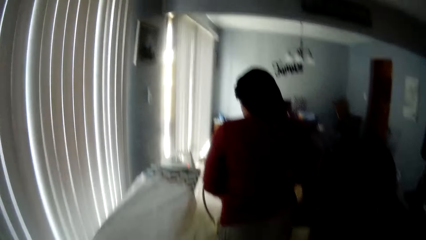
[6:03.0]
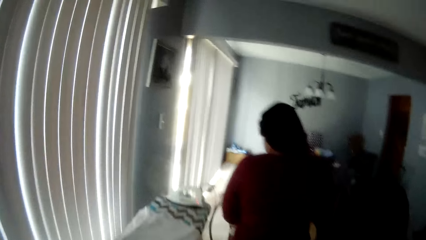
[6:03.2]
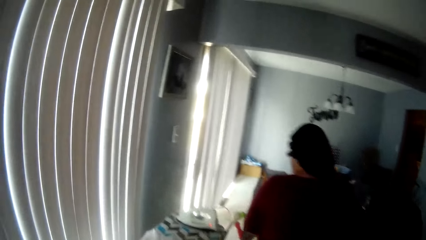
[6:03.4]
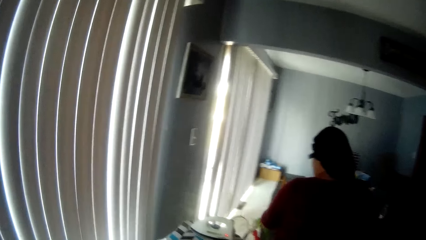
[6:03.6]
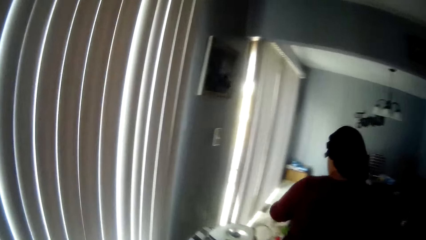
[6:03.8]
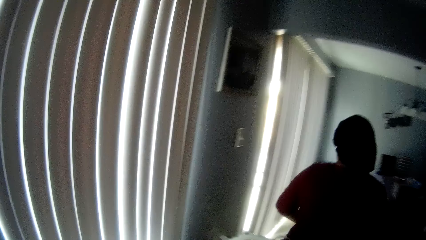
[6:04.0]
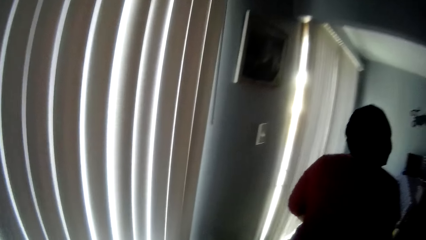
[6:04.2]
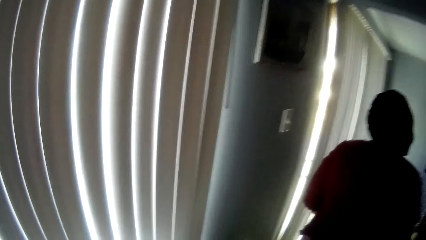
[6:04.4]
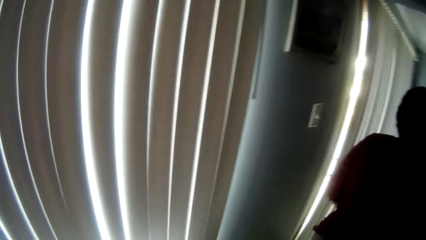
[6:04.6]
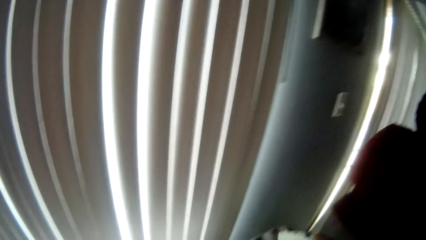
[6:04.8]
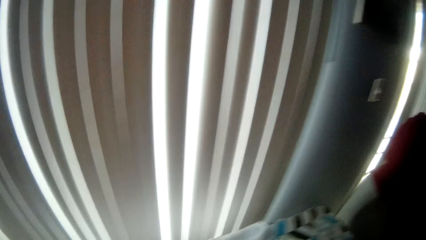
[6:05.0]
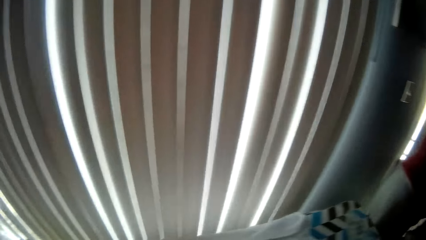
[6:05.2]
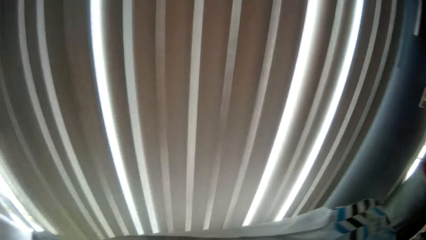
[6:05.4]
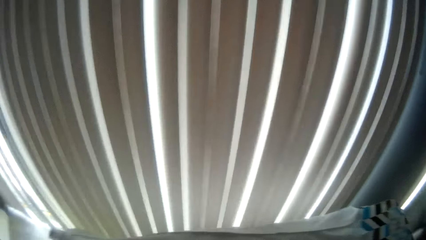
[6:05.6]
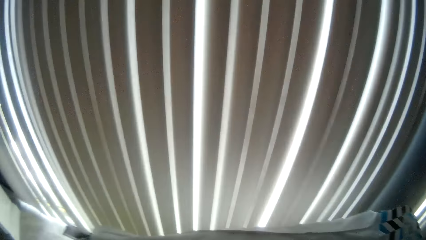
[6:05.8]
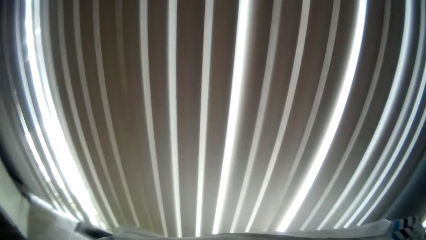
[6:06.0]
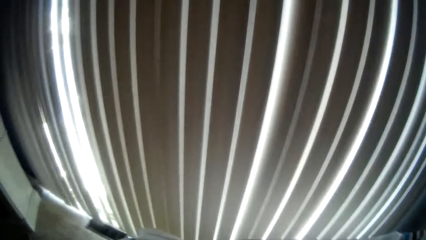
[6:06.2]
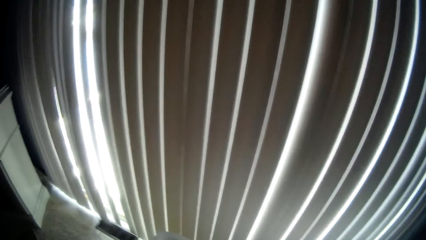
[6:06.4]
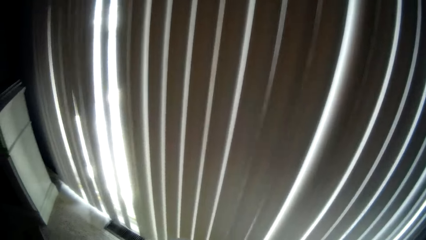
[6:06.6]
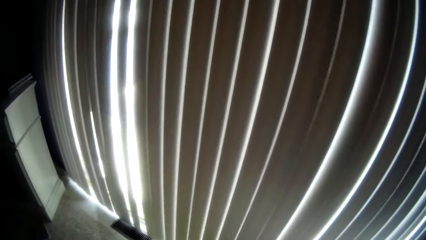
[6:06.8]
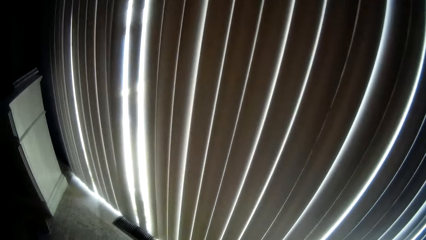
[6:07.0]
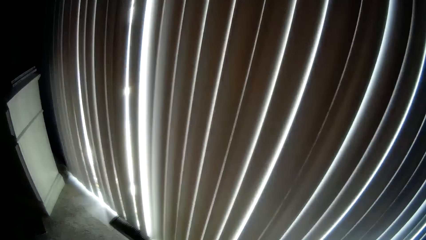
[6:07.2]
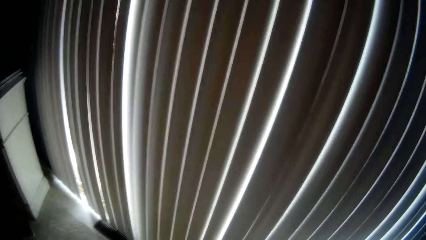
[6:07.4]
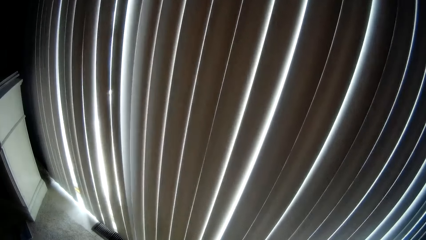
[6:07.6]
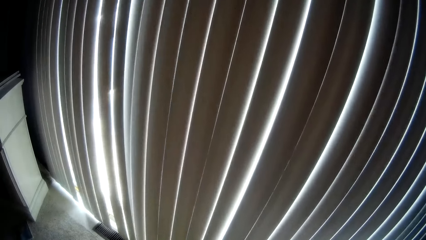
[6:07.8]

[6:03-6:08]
The camera wearer looks around.

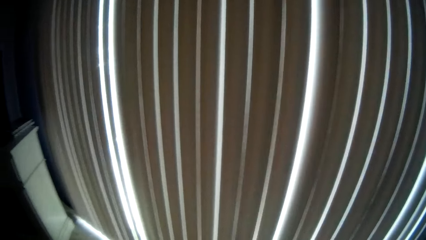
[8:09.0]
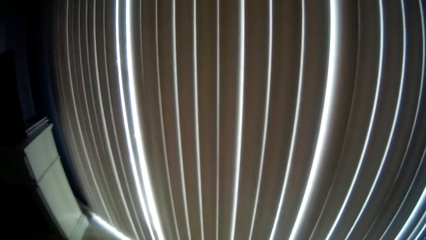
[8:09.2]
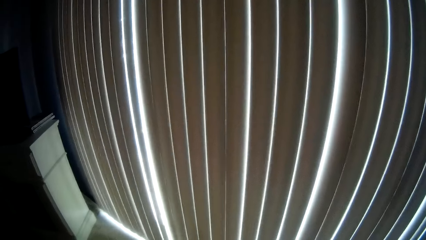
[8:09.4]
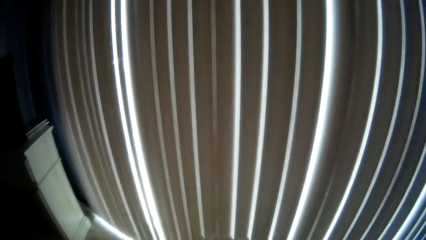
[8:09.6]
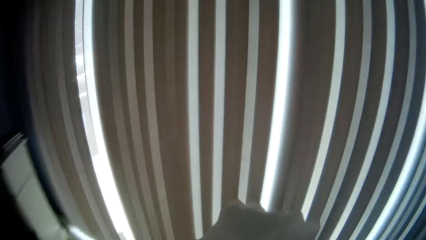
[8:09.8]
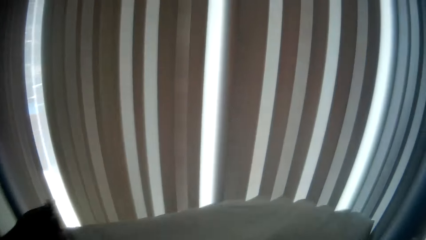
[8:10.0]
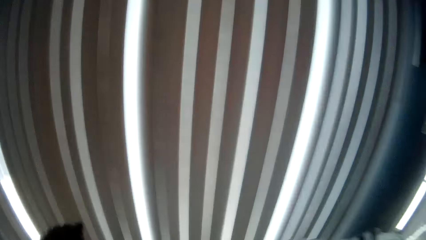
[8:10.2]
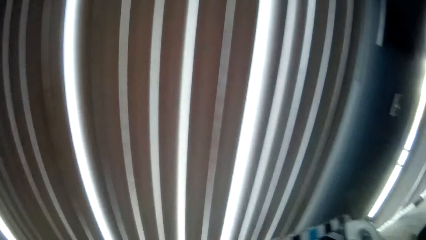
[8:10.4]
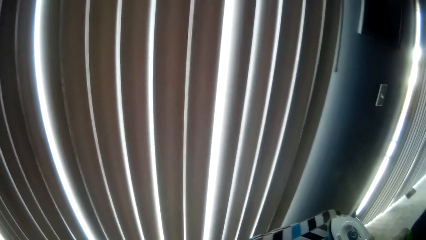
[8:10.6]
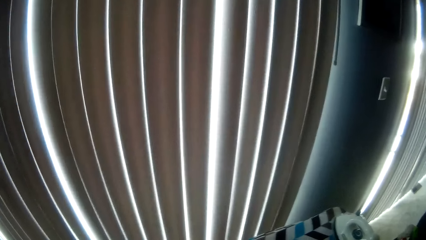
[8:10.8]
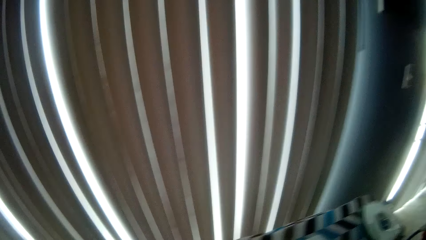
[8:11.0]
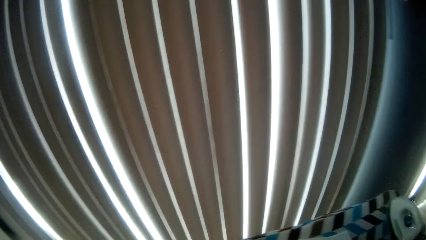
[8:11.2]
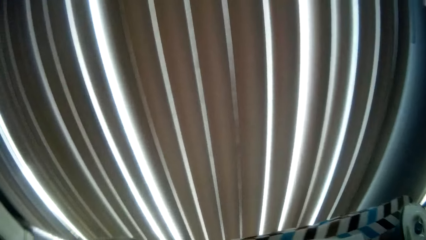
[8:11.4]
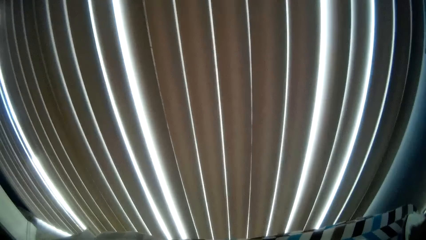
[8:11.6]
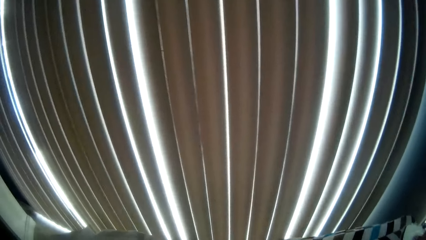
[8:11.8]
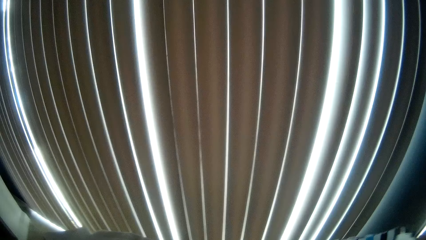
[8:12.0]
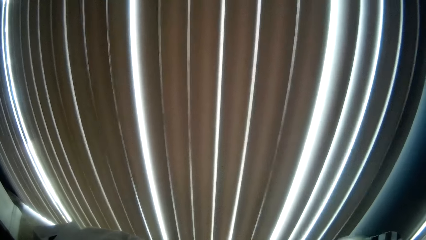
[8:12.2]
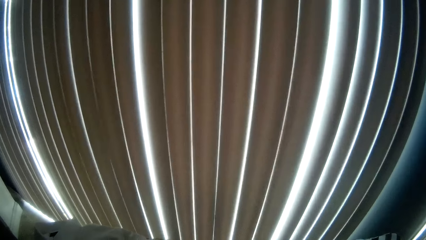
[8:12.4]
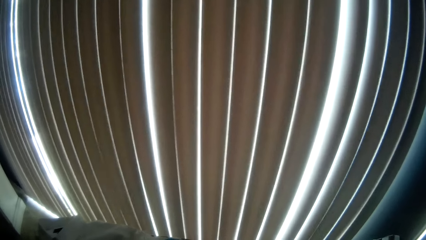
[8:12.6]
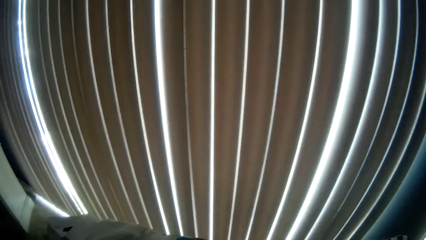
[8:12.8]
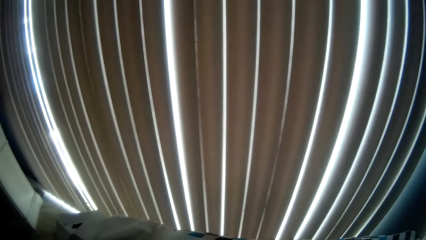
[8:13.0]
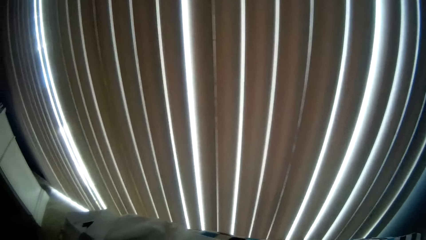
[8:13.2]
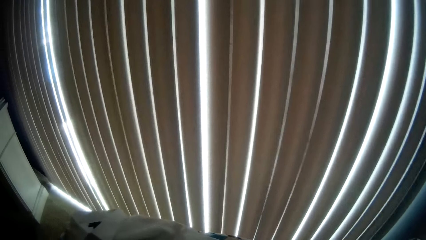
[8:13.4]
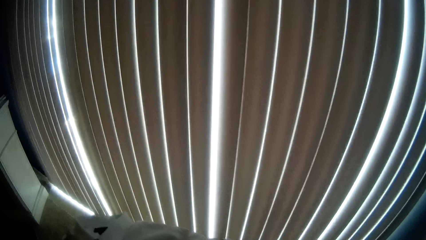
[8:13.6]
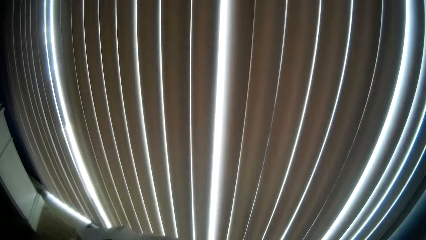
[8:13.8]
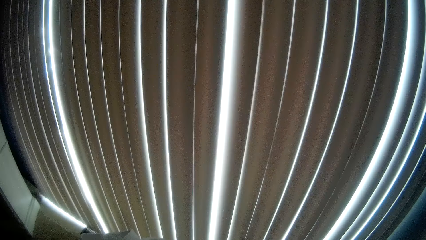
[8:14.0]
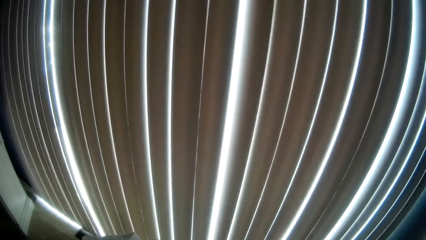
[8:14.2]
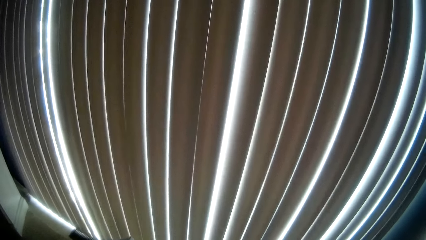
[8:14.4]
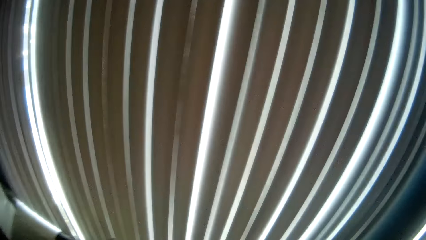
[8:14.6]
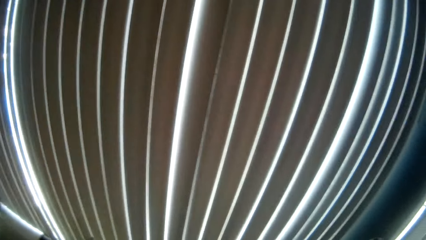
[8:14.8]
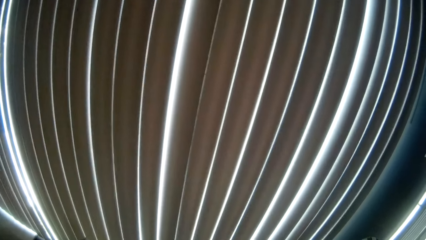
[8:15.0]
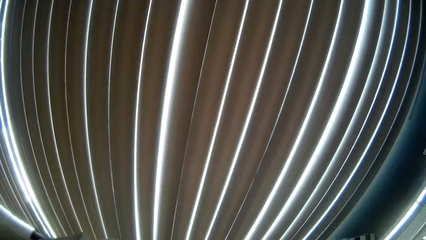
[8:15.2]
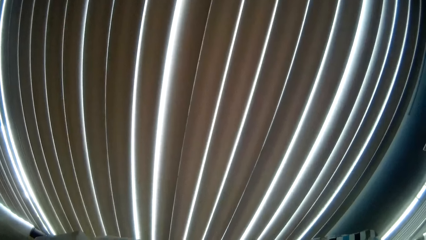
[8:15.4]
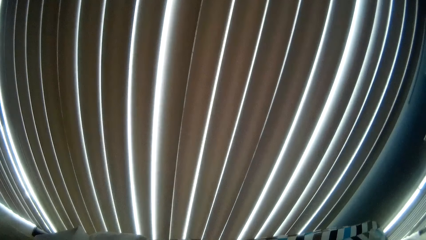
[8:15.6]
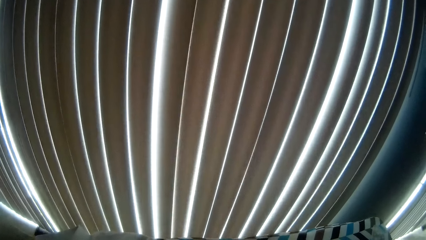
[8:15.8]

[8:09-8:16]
The camera wearer touches something.

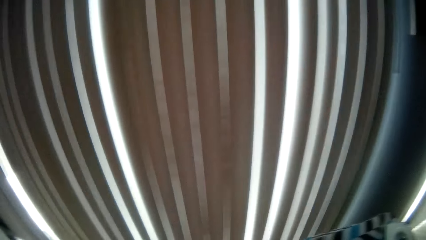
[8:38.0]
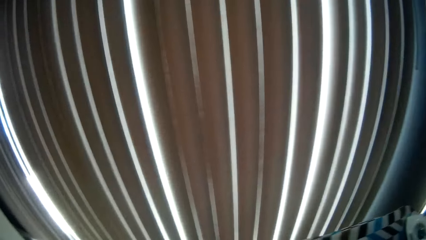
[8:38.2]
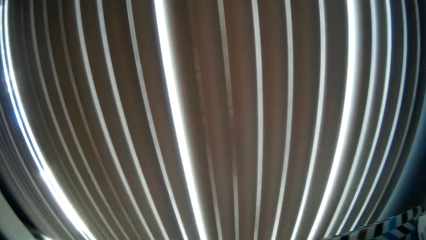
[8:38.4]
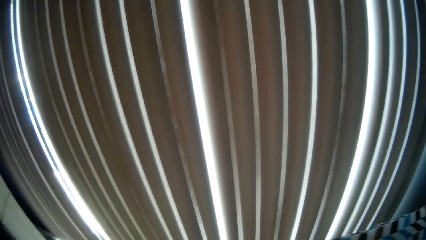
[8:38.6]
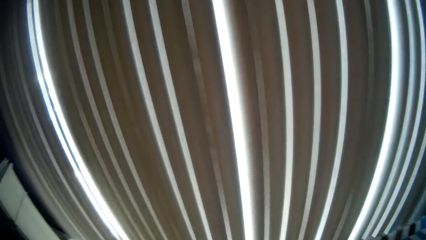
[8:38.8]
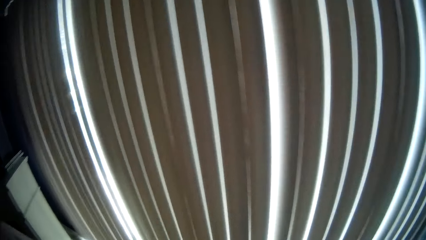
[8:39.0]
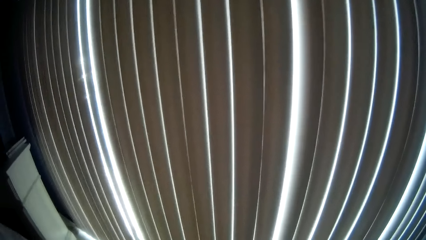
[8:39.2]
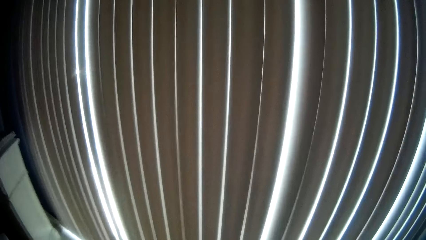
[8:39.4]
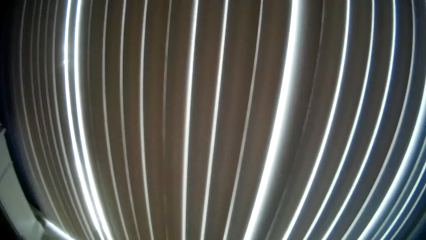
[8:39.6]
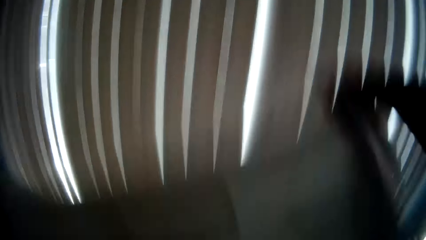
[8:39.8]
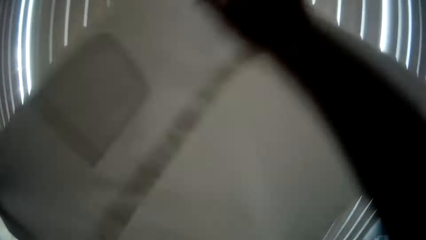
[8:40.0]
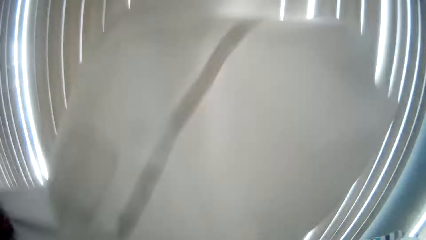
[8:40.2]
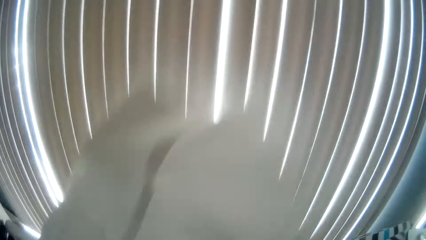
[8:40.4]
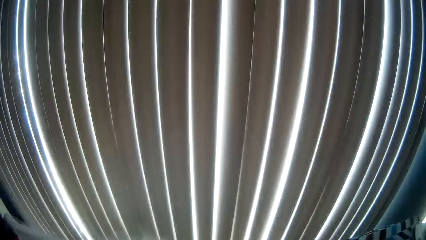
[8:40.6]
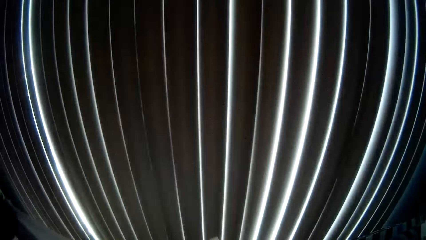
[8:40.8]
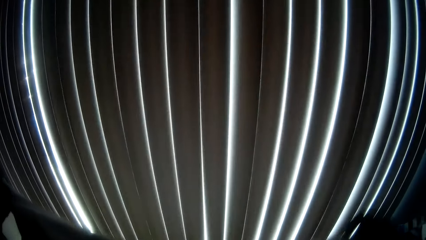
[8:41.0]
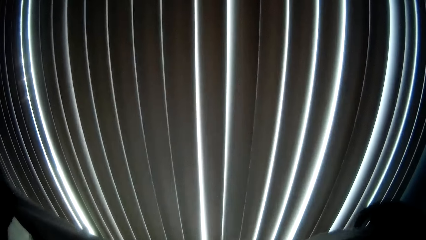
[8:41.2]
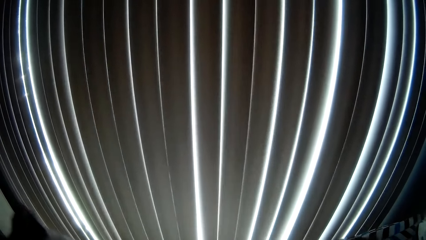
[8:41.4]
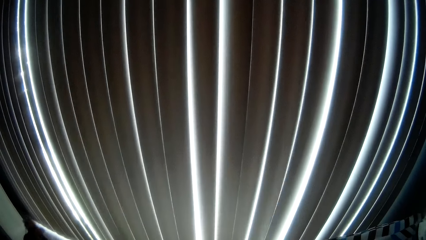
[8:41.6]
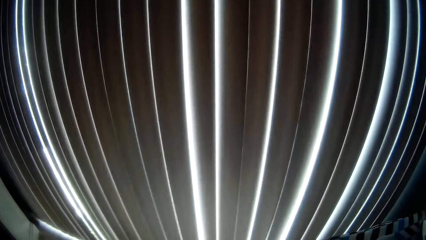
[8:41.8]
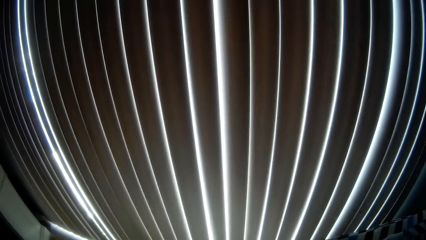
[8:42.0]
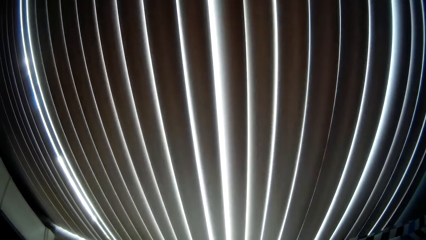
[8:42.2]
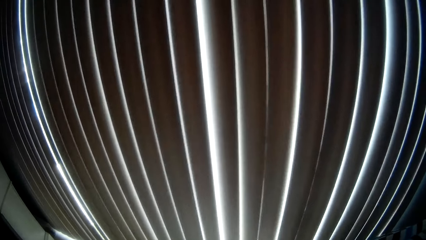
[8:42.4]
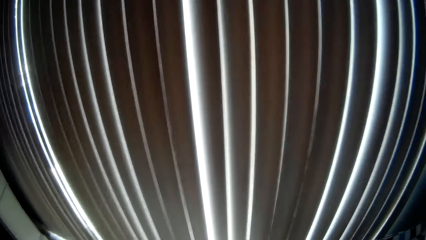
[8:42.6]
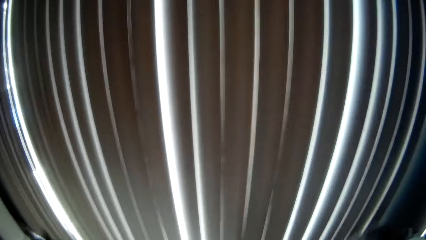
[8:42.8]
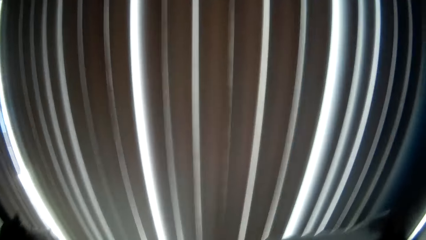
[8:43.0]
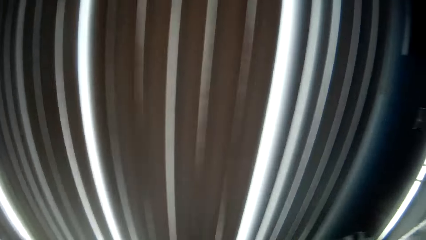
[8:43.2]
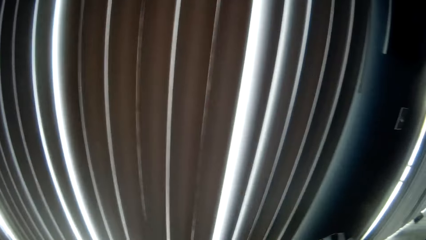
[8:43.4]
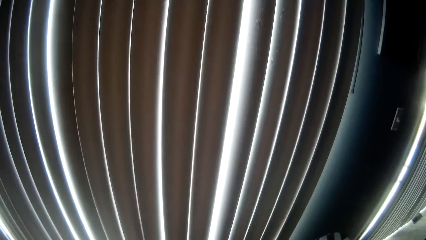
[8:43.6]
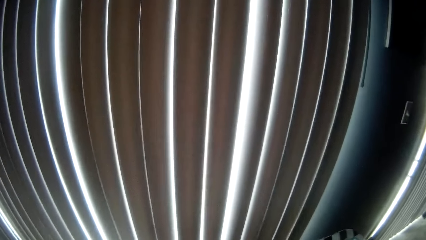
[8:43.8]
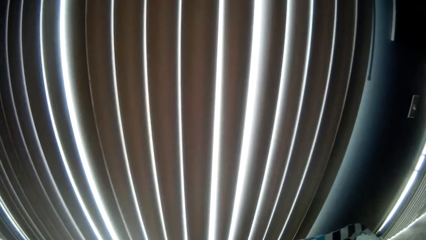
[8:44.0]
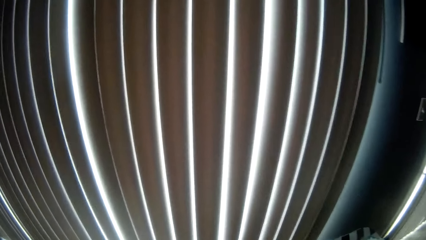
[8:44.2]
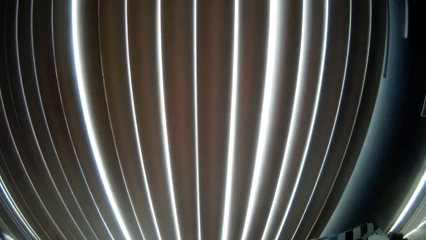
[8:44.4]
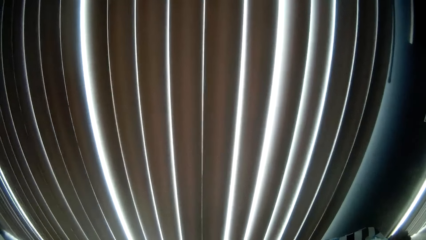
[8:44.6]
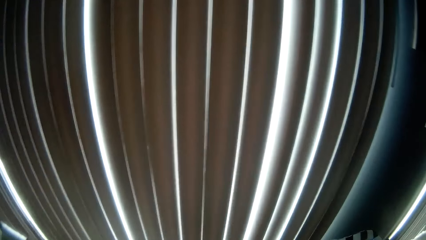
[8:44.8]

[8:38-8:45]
The camera wearer turns the cloth with both hands.
